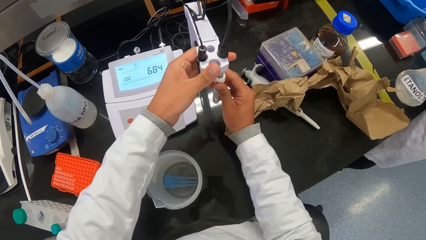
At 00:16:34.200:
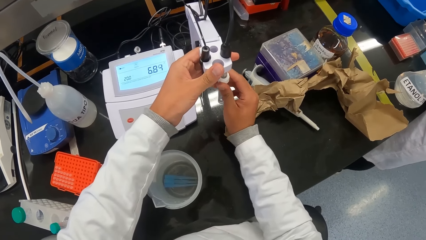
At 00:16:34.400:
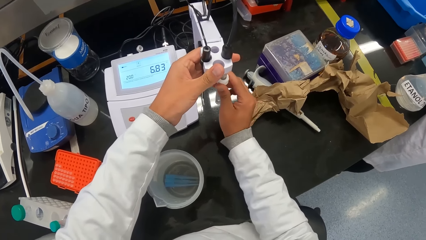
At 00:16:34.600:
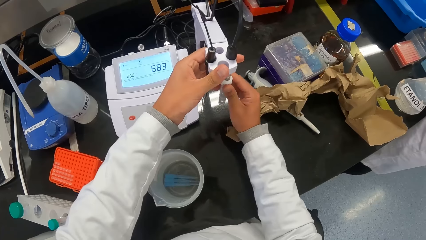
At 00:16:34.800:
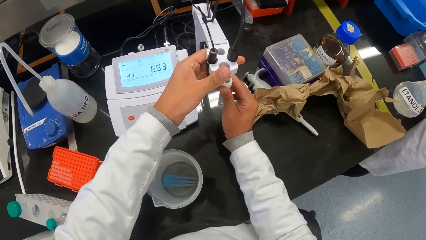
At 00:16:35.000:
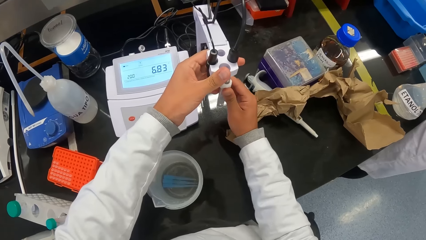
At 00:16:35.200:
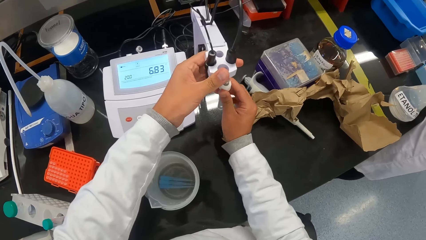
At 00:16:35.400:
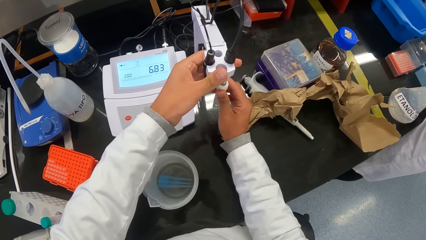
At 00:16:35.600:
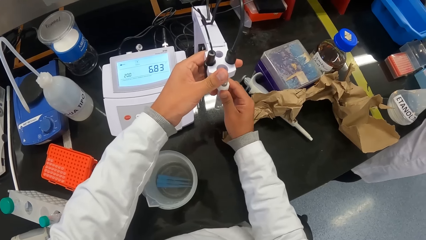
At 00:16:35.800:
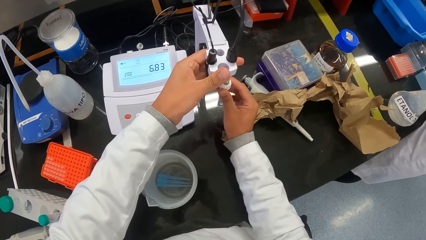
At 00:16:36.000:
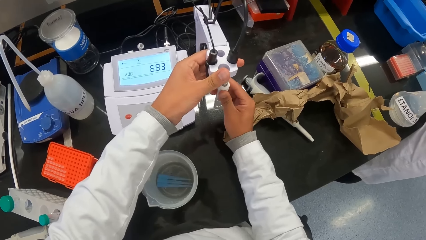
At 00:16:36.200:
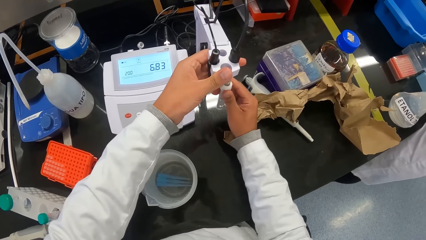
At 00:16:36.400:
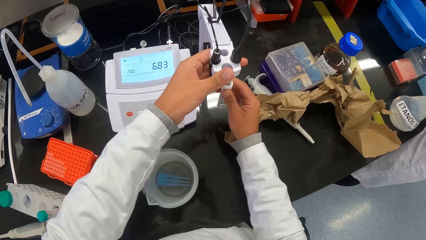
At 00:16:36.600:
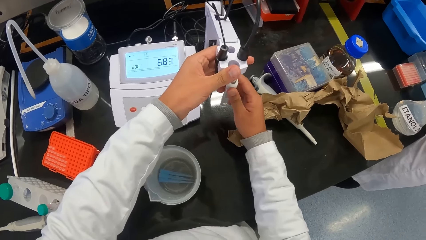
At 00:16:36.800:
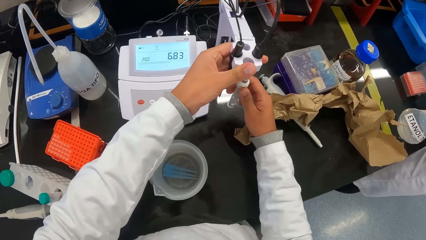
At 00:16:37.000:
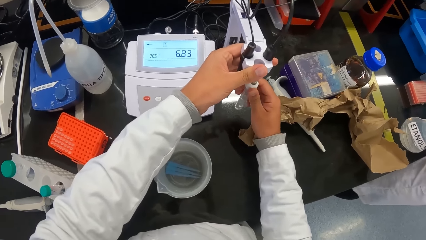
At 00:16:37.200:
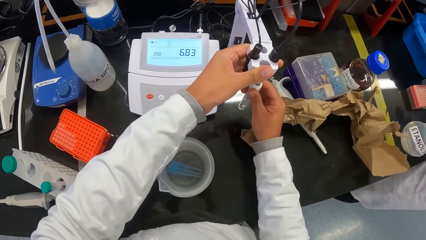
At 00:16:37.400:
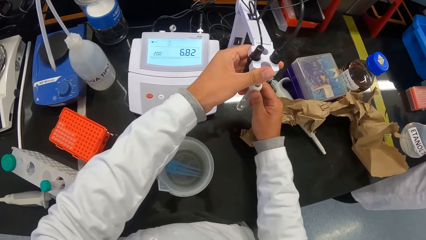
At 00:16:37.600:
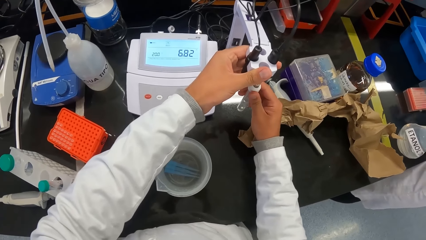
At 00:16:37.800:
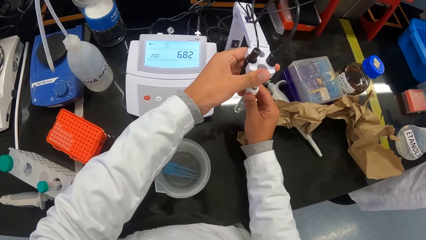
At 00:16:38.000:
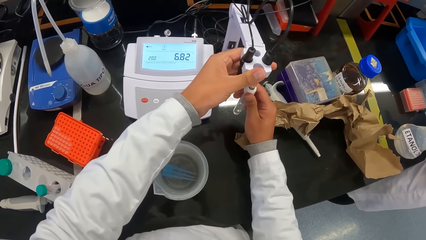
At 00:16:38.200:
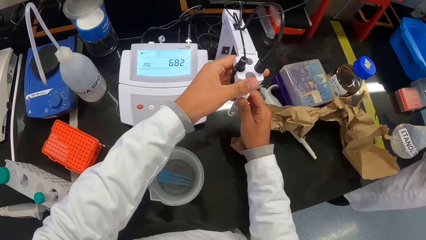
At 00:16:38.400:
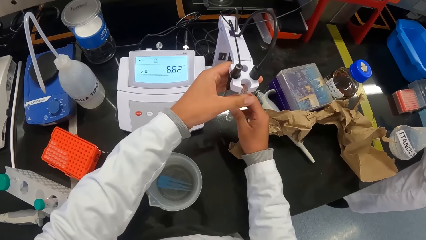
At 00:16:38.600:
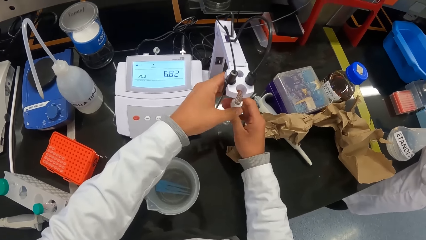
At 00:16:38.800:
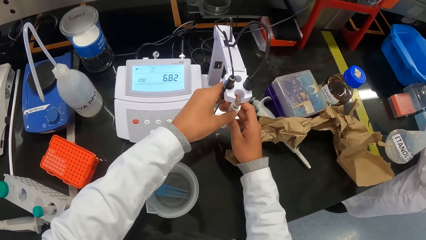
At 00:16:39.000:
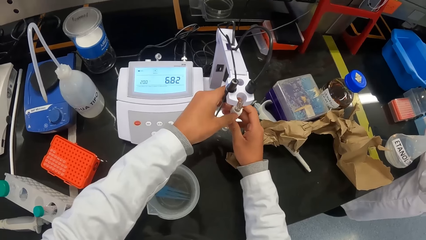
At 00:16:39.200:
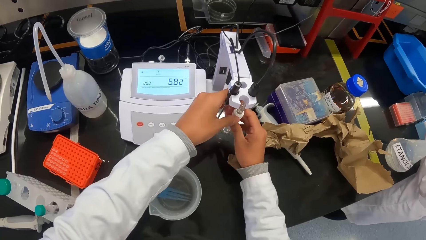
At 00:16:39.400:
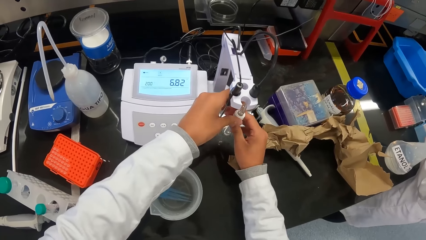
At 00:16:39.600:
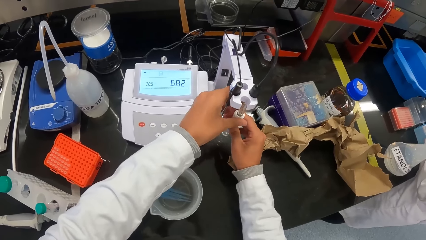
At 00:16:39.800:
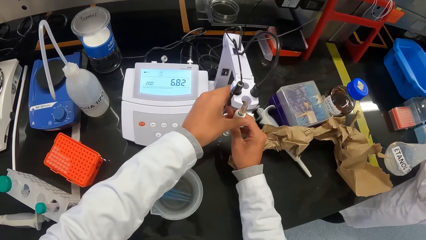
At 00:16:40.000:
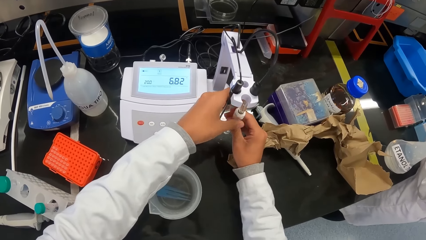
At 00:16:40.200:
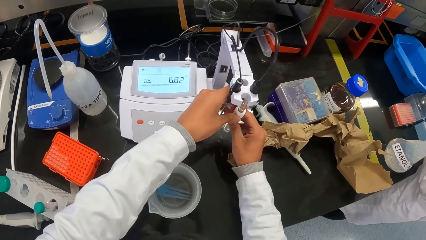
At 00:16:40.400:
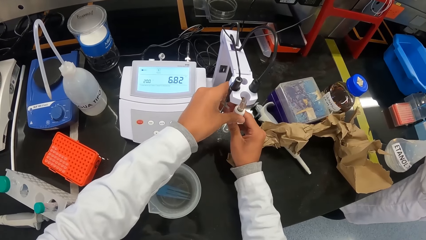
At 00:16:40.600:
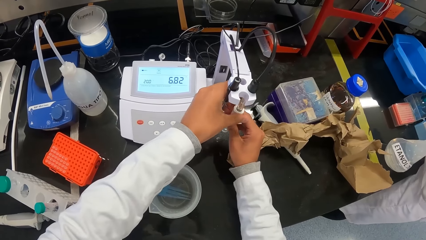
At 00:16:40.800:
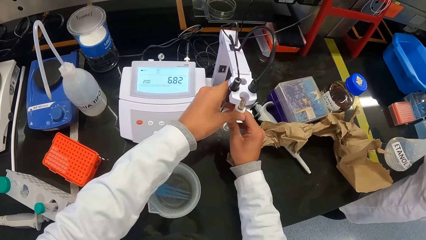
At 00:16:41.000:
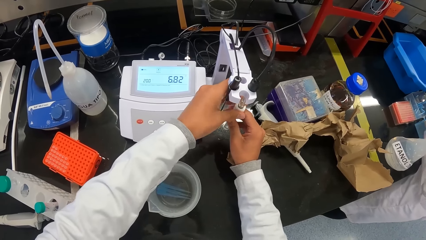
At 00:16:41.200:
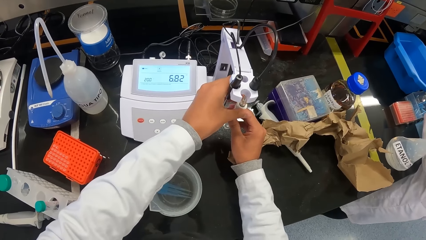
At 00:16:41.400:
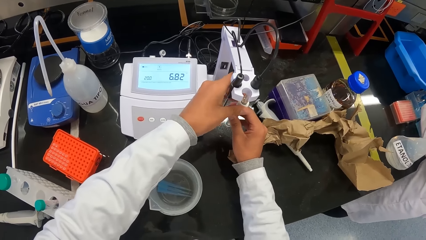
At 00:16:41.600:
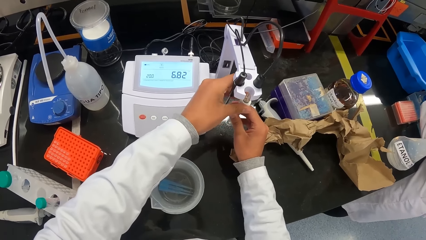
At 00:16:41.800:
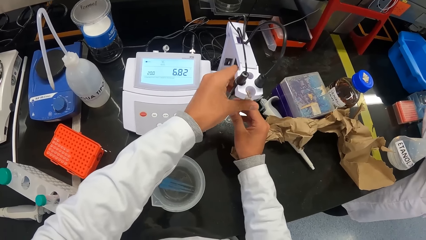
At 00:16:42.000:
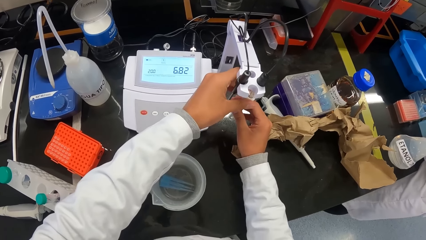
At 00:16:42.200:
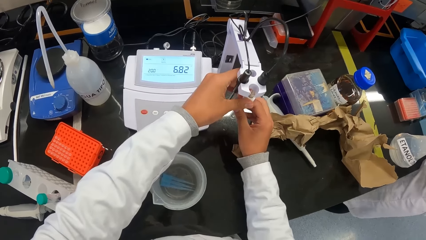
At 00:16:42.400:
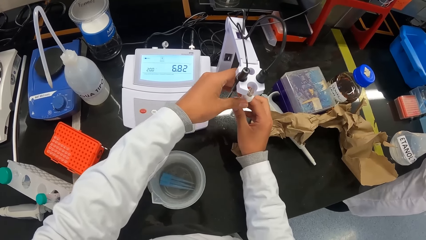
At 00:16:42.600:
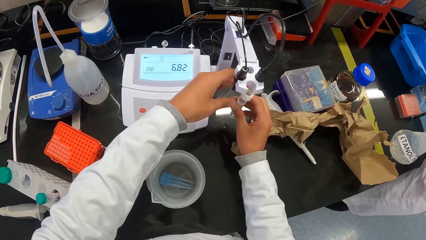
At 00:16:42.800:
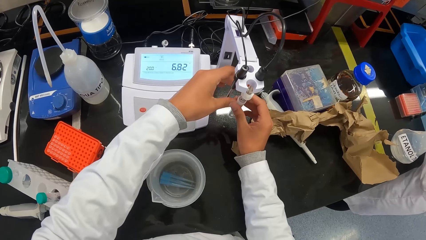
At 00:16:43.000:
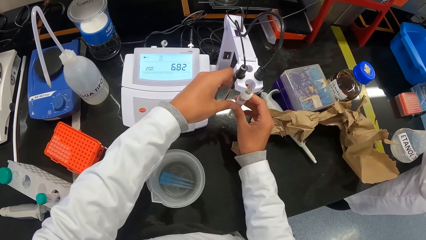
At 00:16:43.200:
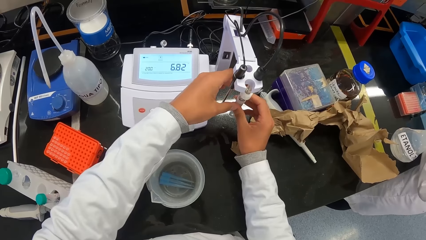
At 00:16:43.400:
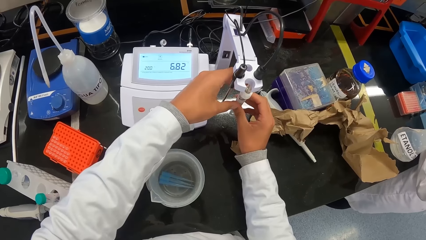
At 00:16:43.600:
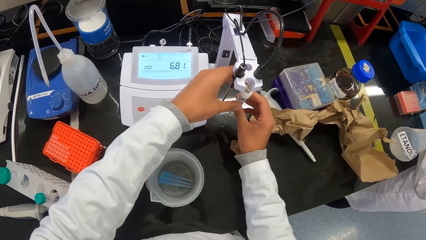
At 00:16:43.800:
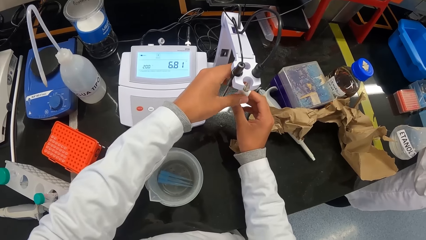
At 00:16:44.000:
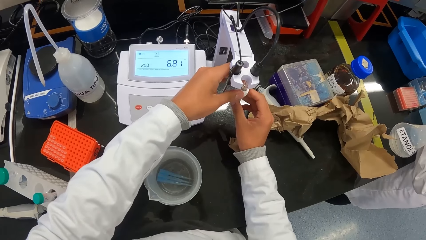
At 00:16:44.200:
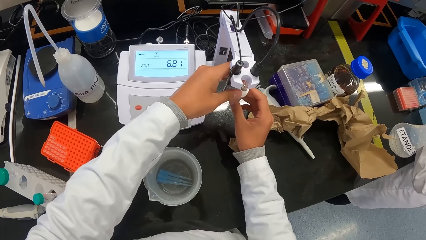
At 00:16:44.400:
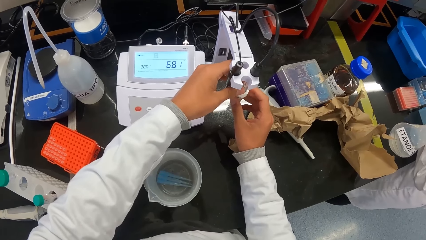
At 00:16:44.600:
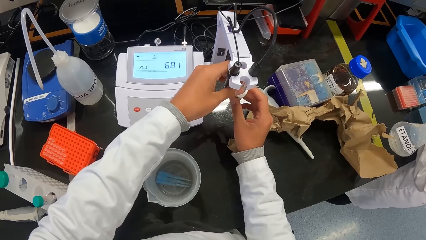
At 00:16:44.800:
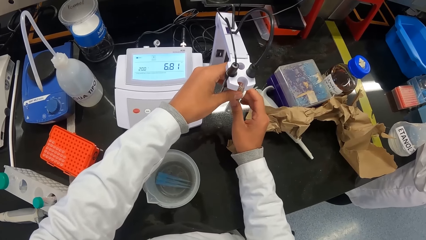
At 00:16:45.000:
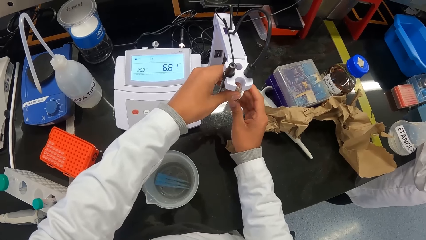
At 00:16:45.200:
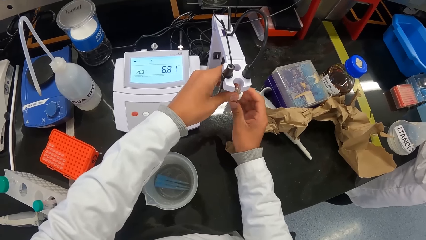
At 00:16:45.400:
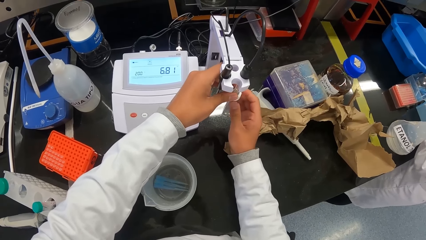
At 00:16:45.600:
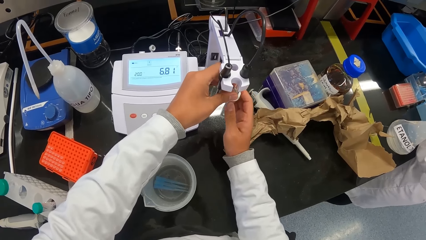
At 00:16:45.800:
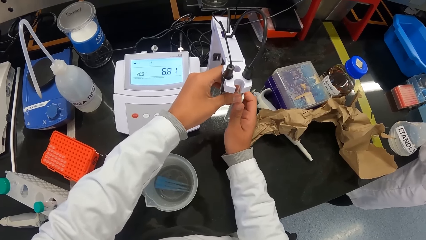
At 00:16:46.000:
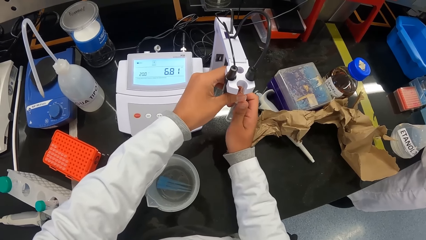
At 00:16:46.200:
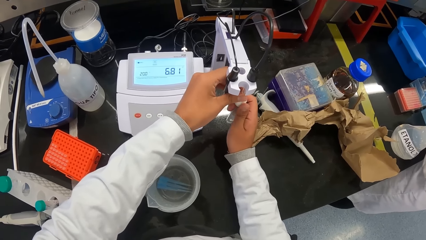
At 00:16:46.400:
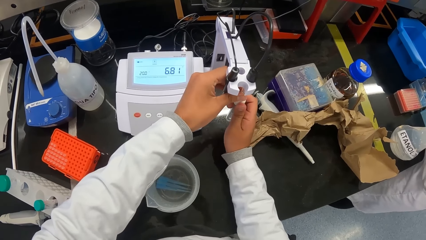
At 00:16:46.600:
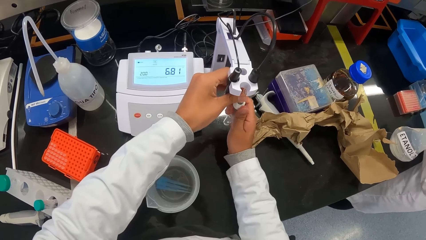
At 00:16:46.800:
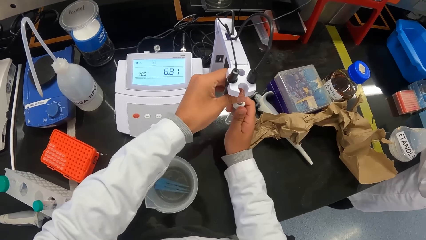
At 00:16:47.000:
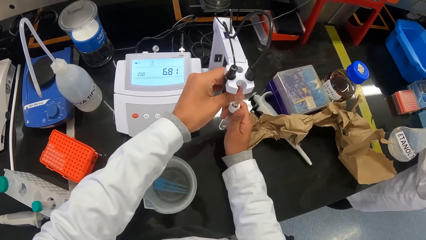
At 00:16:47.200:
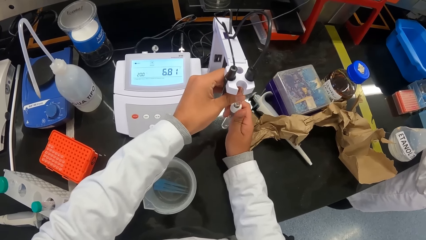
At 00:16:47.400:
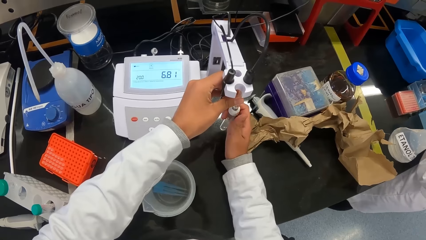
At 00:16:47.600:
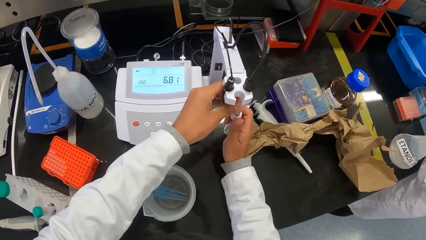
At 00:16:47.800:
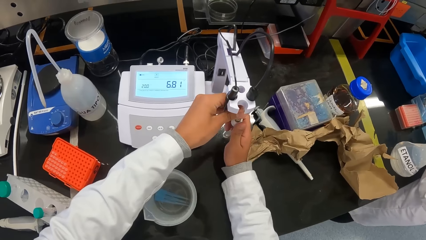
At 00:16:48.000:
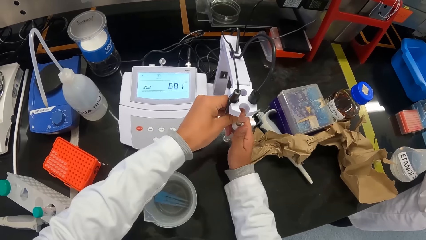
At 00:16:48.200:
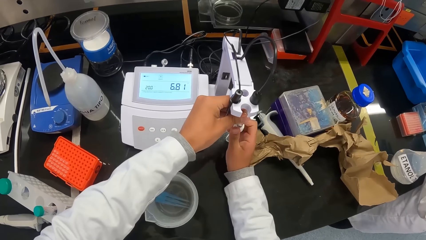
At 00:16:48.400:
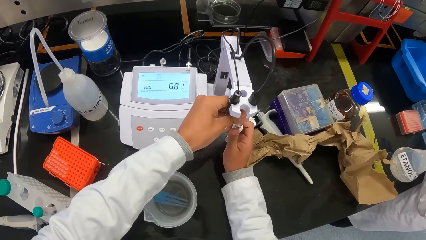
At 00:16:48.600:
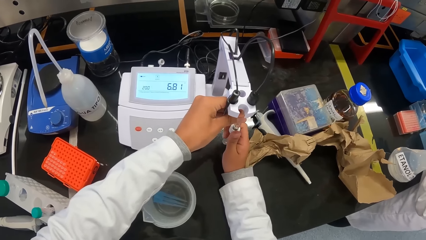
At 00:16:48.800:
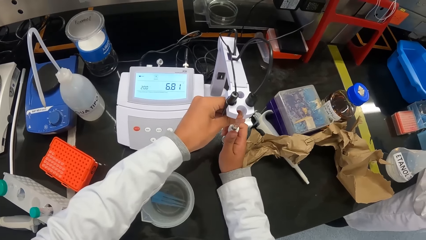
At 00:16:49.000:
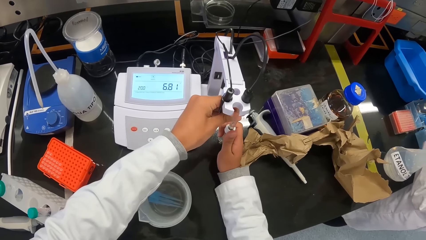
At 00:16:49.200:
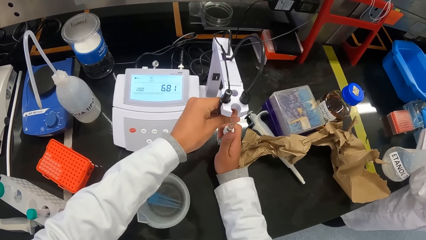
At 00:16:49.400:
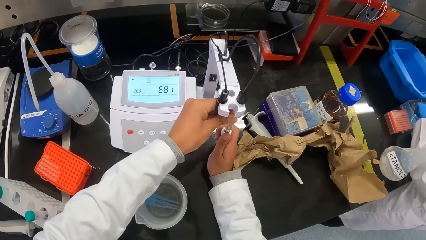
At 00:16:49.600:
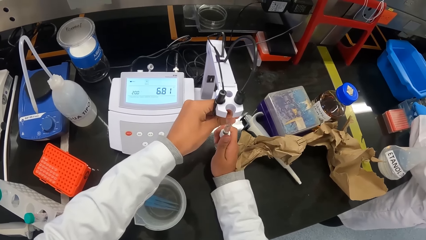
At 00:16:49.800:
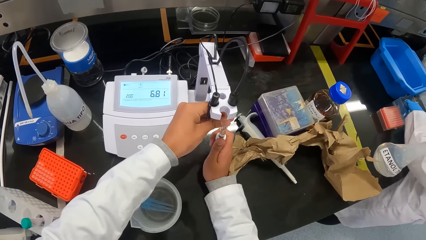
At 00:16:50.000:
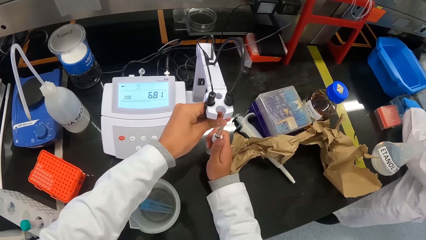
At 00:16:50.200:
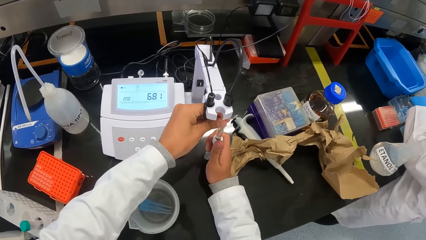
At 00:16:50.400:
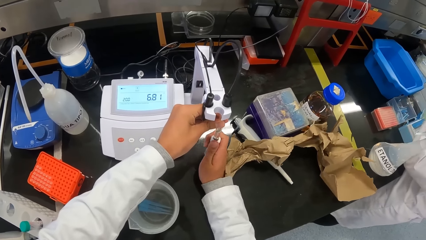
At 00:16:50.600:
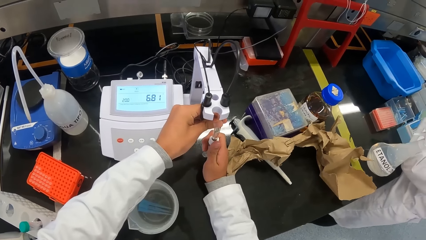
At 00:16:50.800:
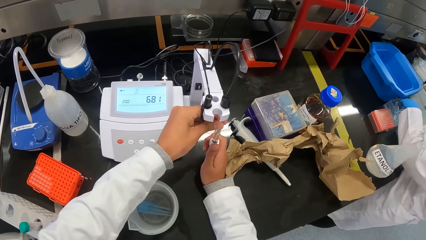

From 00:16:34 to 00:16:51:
The camera wearer unscrews the probe from the electrode holder of the pH meter on the workstation with both hands. He holds the electrode of the pH meter on the workstation with his left hand.
